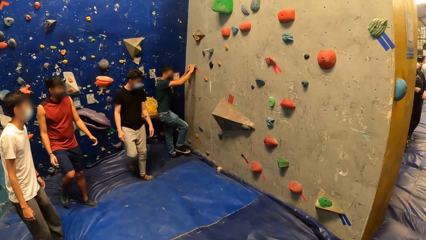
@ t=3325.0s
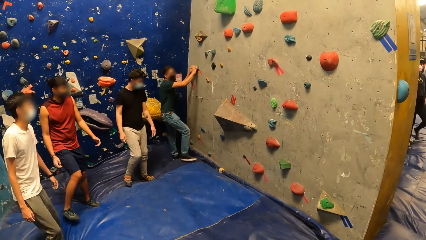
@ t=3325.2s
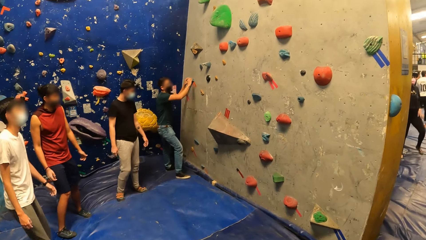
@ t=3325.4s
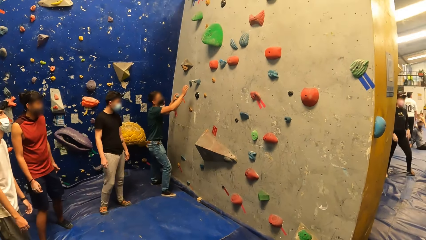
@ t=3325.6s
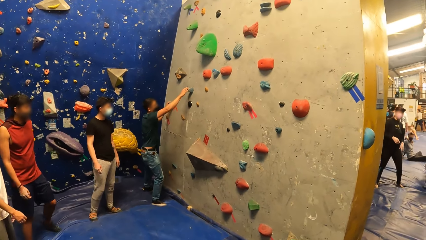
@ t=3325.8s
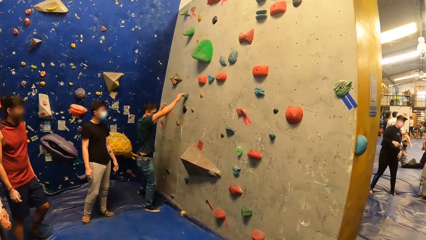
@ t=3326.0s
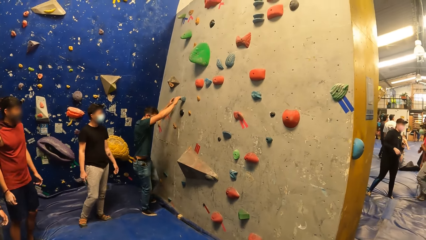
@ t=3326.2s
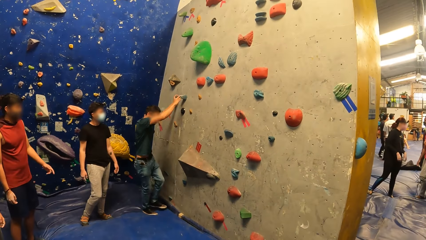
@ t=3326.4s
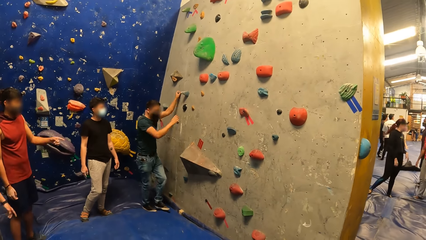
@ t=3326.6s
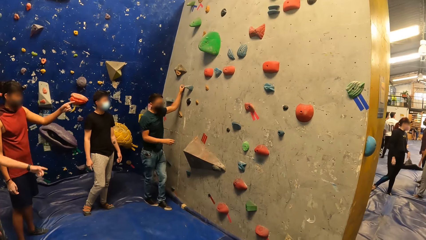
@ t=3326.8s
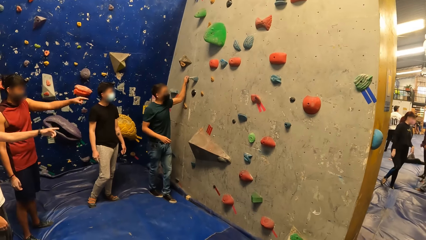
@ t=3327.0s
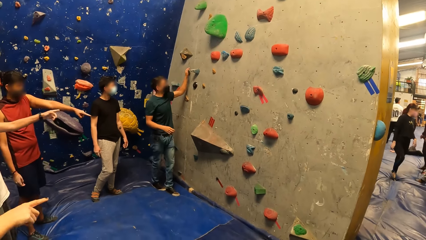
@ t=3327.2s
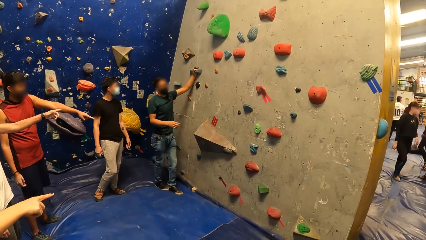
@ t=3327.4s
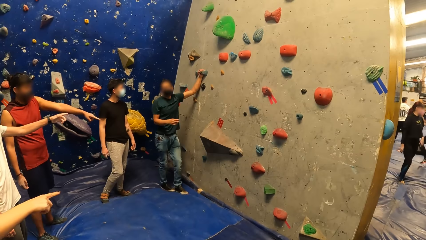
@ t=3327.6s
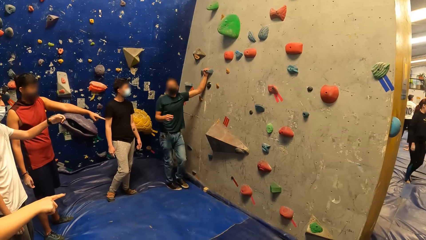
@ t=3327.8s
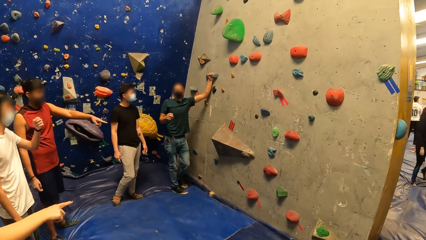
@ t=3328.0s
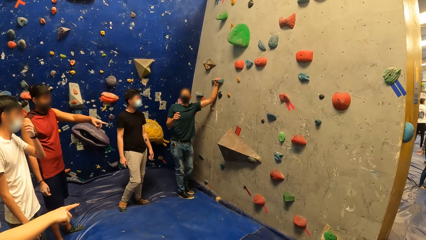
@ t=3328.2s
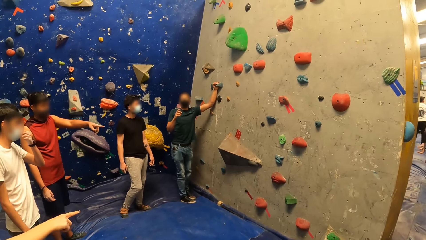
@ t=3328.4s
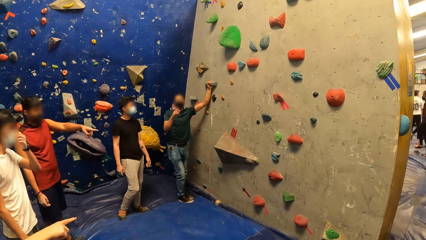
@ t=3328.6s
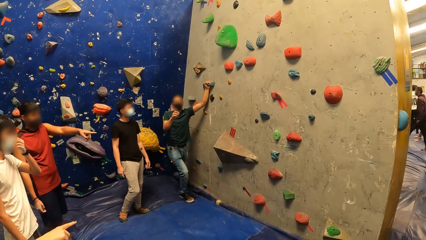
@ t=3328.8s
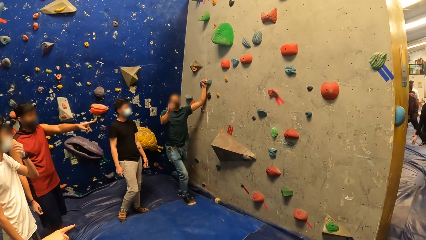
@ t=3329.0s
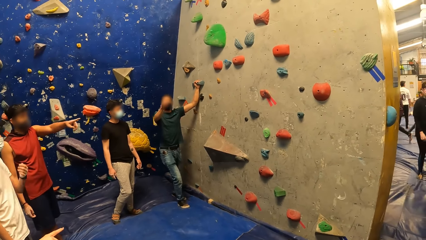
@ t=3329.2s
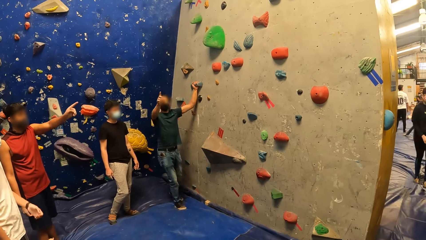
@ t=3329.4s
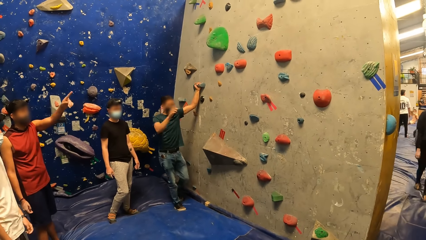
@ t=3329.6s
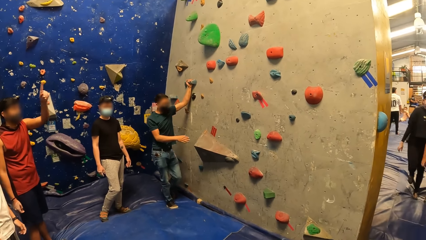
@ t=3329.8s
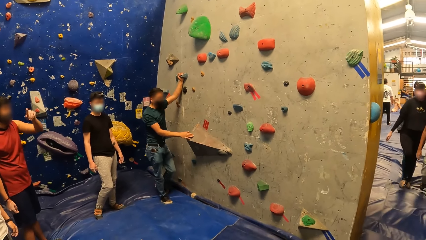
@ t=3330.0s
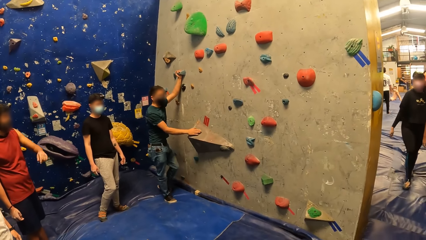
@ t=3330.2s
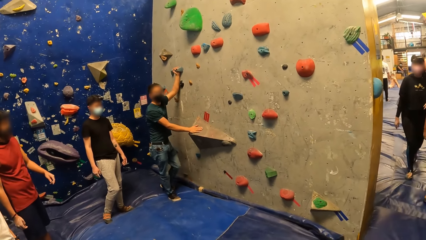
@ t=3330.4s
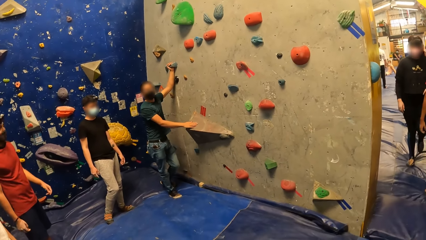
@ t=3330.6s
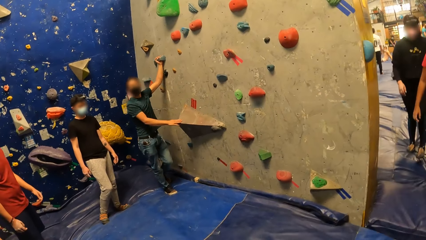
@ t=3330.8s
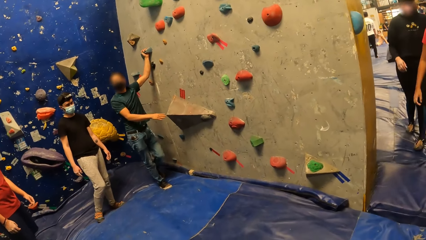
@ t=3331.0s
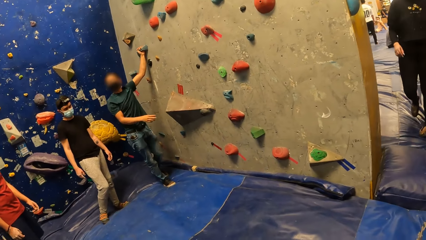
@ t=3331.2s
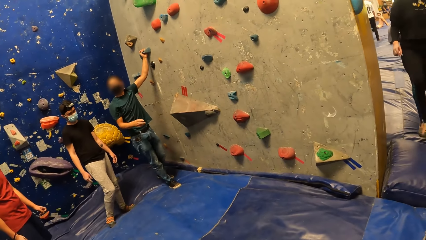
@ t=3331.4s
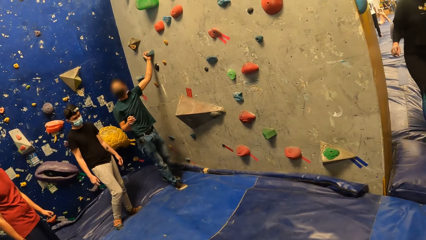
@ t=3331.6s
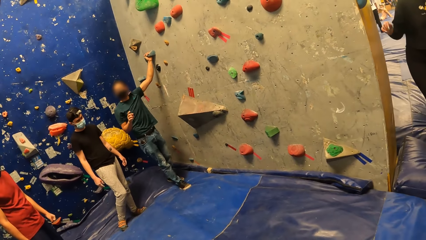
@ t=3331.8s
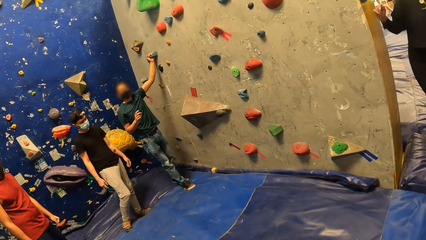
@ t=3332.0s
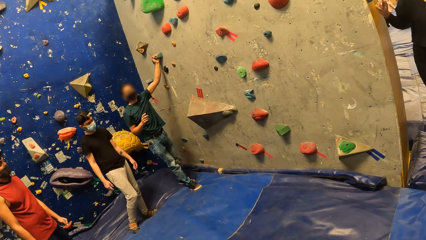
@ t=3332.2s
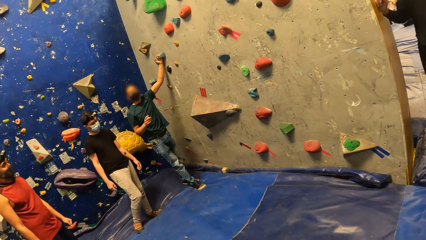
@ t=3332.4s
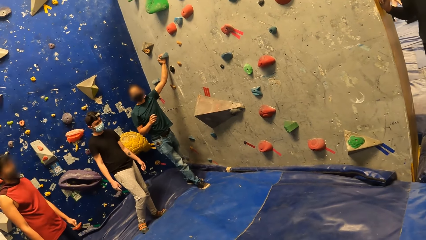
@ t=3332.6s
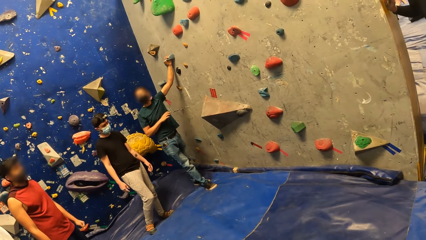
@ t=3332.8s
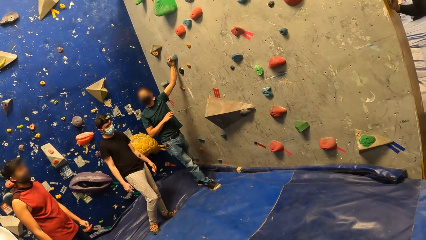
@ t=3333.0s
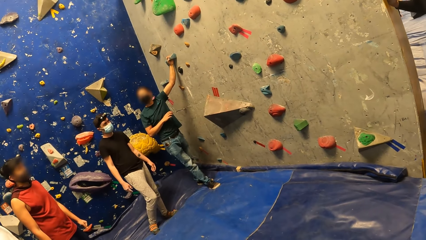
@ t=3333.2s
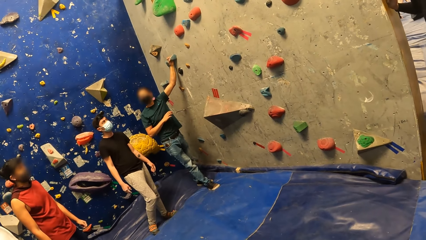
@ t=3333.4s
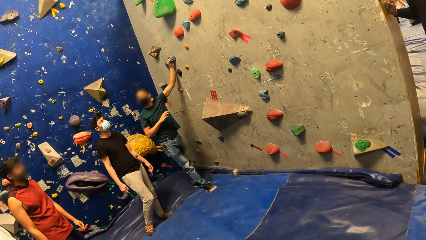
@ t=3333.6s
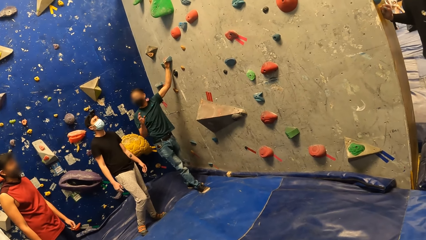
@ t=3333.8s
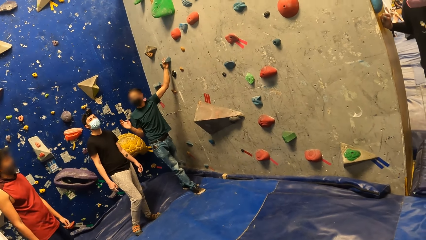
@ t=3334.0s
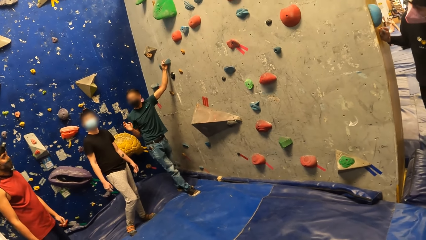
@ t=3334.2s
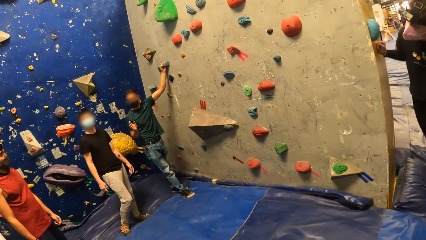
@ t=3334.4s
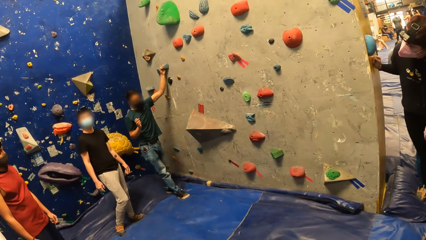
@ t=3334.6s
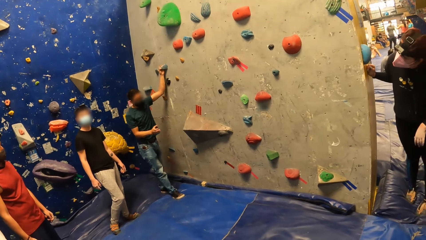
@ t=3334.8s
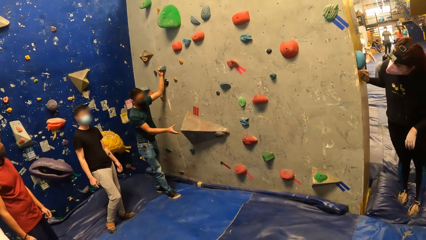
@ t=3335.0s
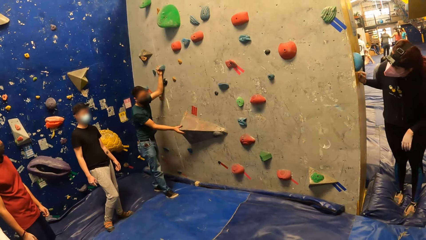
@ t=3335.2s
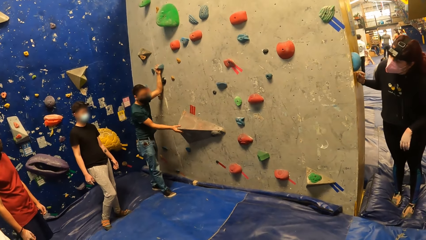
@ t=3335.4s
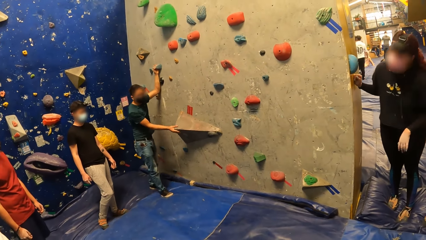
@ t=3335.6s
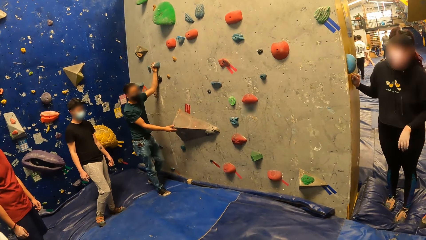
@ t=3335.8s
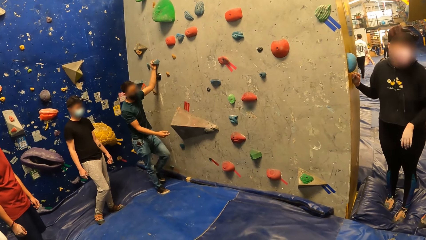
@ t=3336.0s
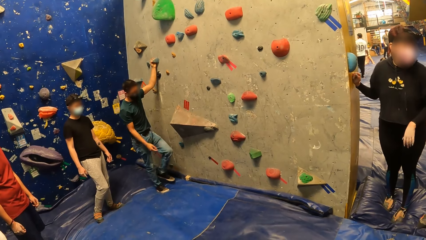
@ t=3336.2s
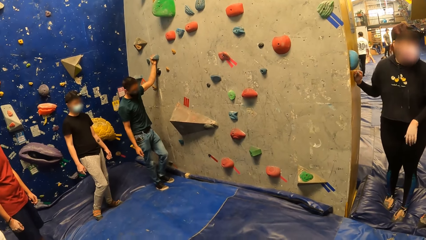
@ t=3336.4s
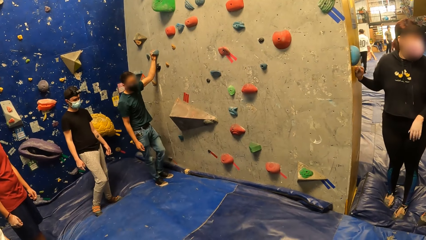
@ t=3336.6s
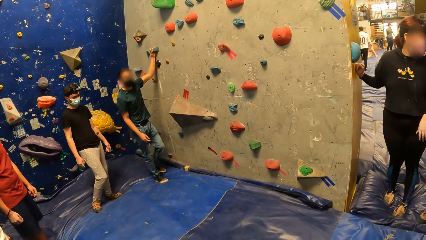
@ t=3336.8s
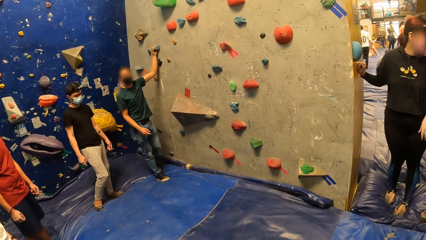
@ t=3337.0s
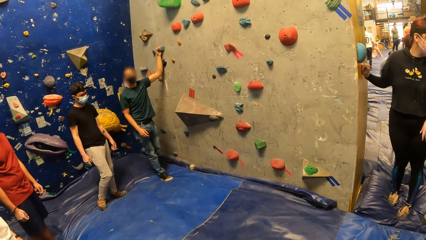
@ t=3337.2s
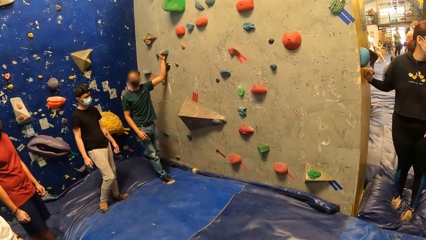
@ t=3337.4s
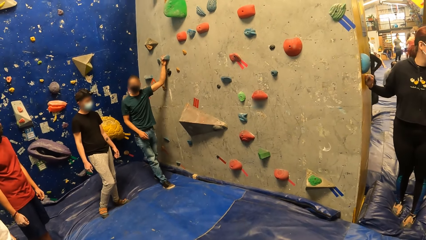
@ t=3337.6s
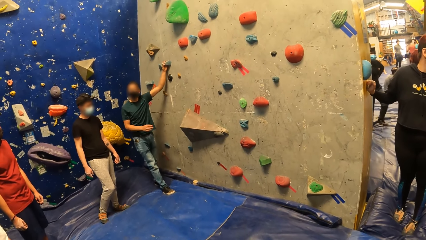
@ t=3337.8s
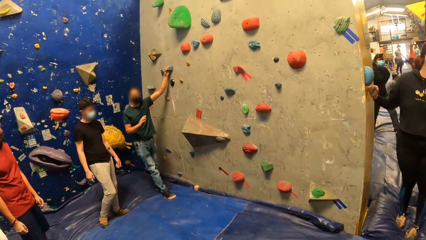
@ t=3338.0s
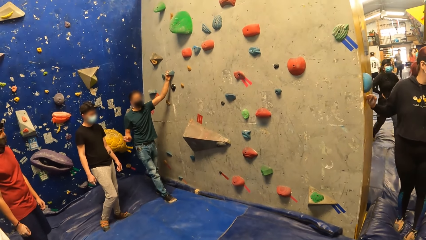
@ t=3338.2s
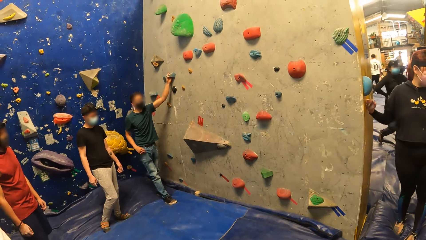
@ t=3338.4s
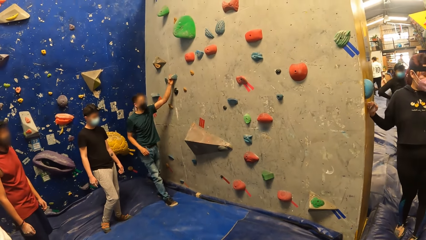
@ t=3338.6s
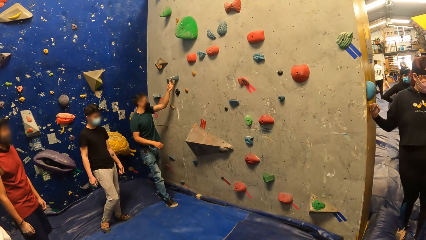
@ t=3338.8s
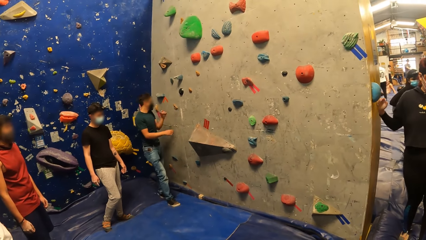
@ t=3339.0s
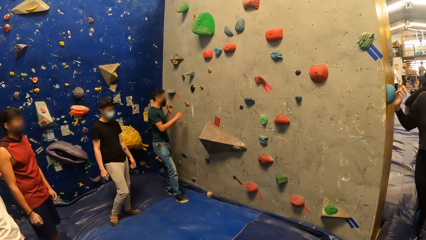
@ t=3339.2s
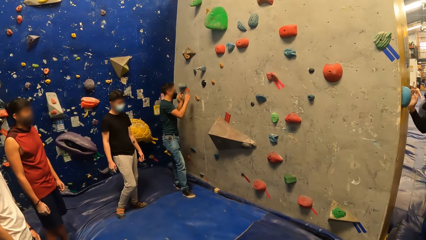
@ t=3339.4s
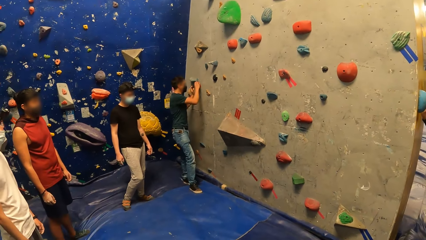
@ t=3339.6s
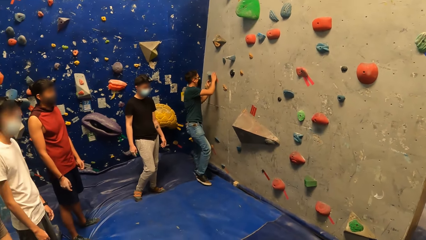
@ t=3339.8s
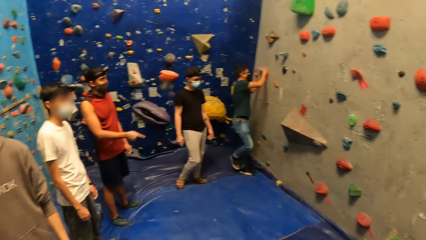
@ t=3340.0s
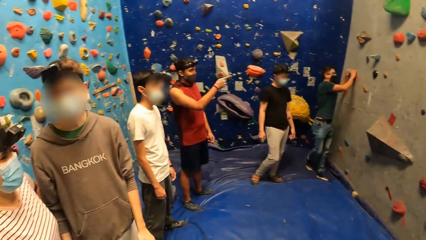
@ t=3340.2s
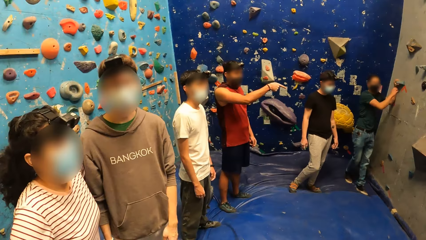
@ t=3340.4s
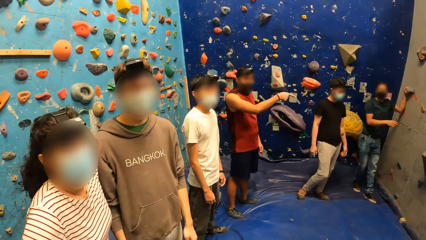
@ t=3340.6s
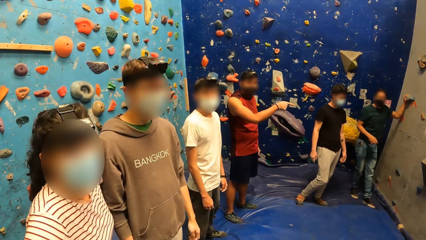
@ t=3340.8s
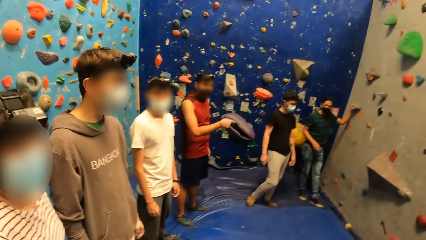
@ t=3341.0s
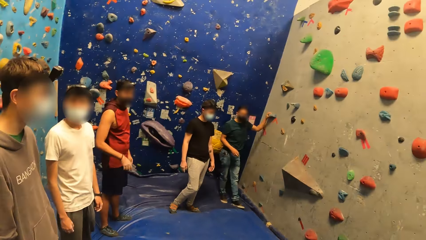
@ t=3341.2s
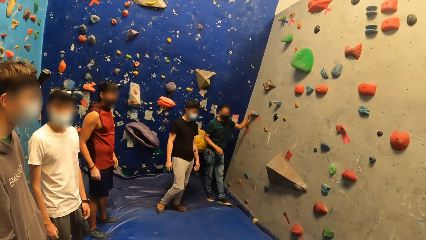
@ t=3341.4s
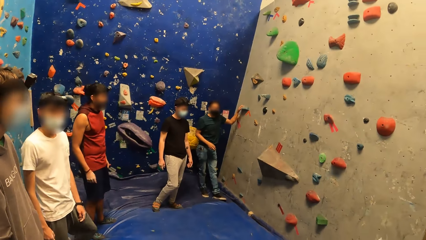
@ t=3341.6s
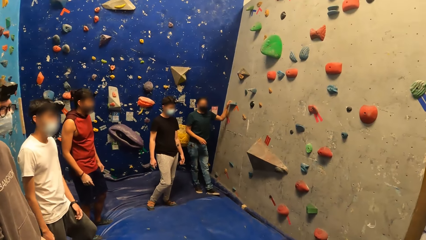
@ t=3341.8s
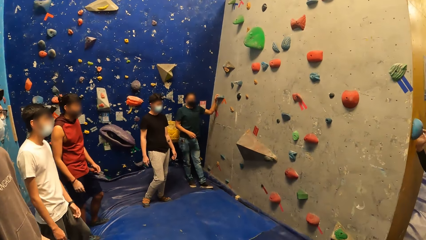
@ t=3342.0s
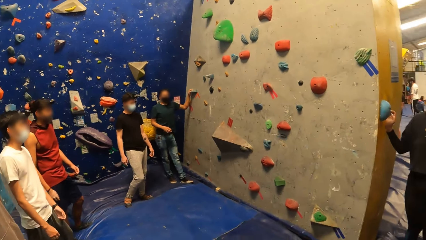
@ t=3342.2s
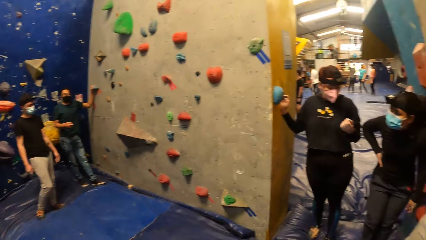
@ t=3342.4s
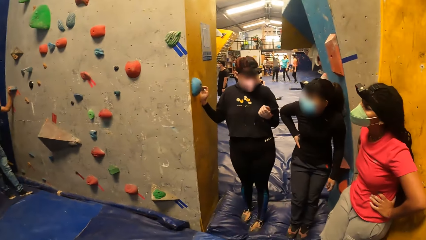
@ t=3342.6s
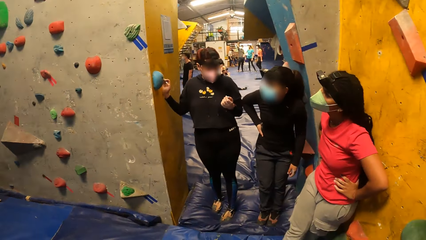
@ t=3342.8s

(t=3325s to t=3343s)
A man places his right hand on a climbing hold and places his left hand on the climbing hold. Another man points towards the rock climbing wall. The first man interacts with the group of people. The other man touches his face. The first man instructs the camera wearer and the group. The first man places his right hand on a climbing hold repeatedly. A woman interacts with the camera wearer. The camera wearer looks around.
